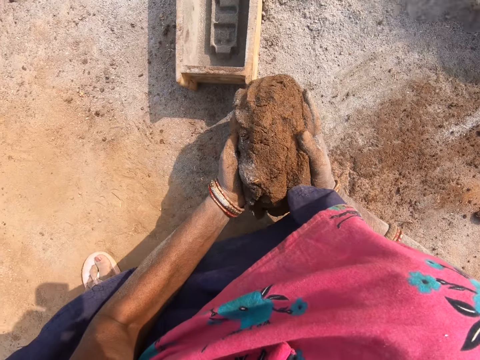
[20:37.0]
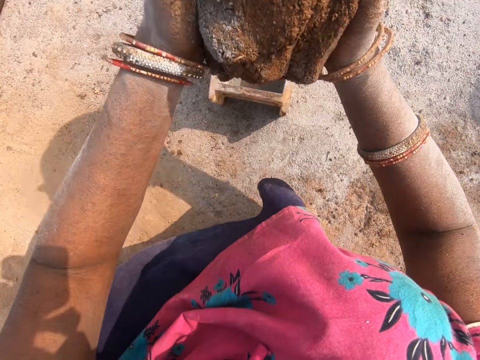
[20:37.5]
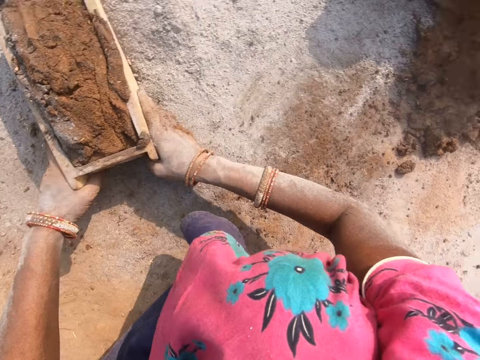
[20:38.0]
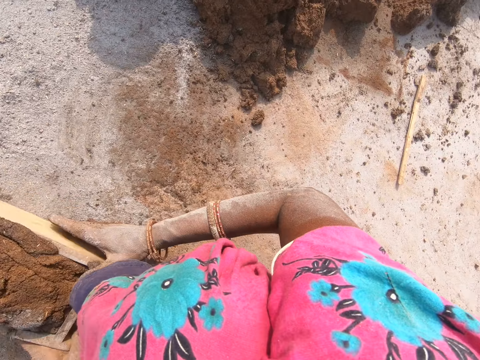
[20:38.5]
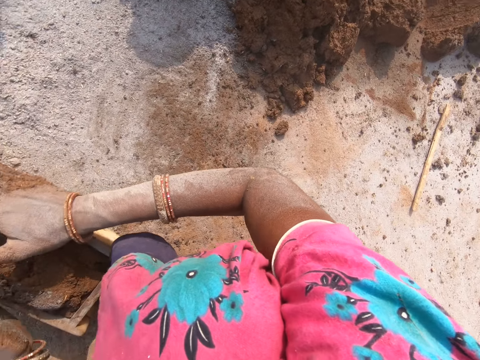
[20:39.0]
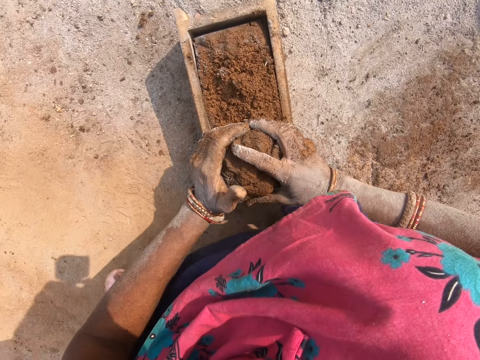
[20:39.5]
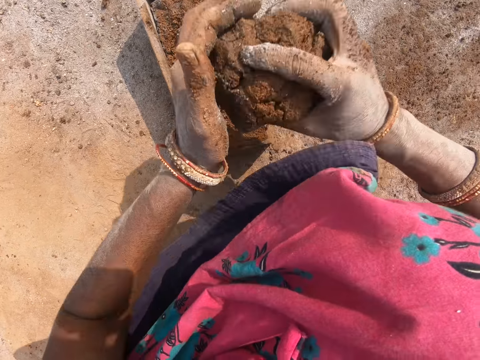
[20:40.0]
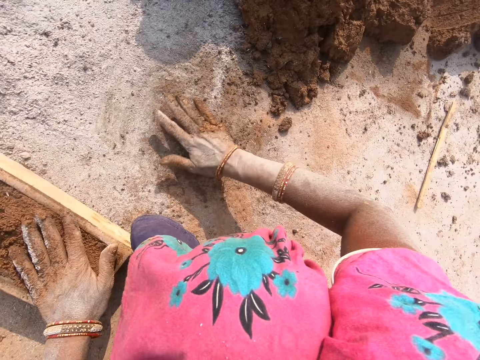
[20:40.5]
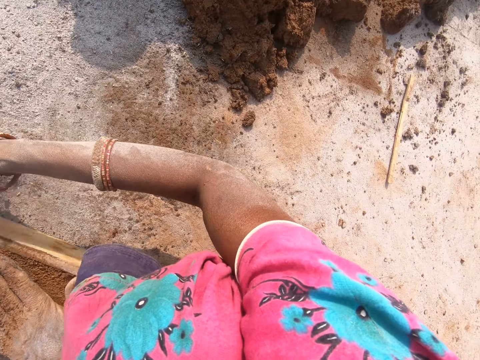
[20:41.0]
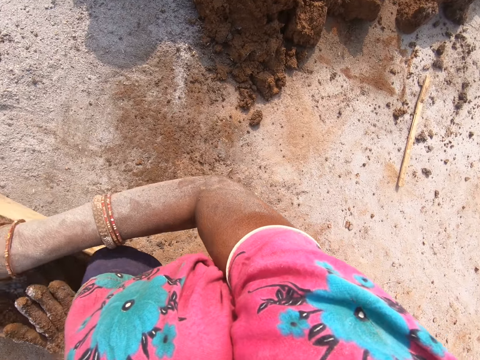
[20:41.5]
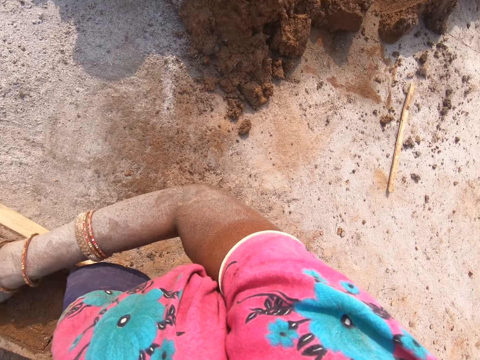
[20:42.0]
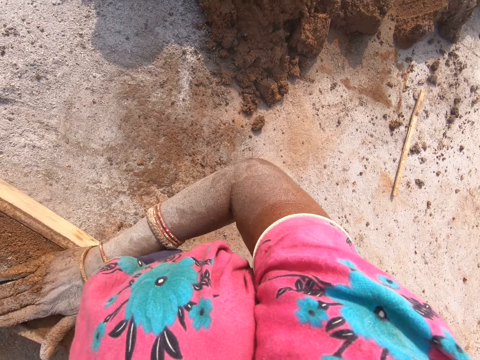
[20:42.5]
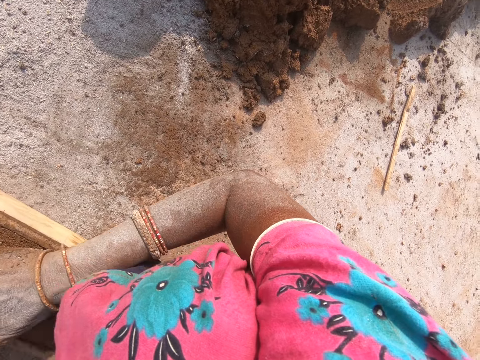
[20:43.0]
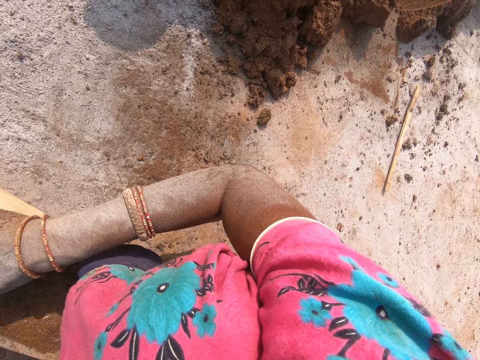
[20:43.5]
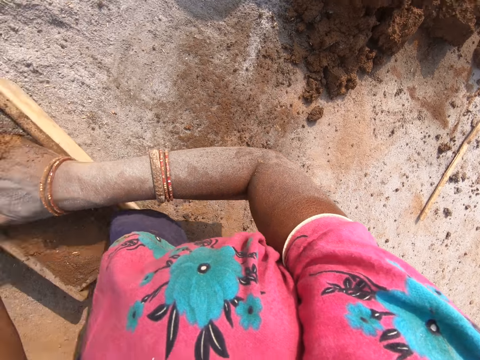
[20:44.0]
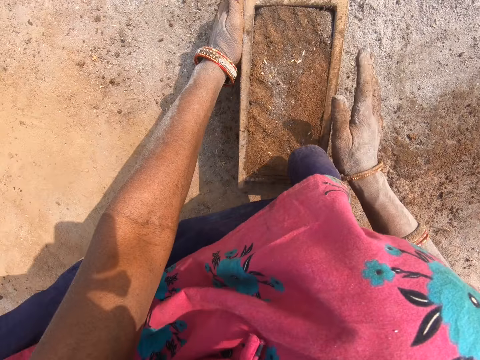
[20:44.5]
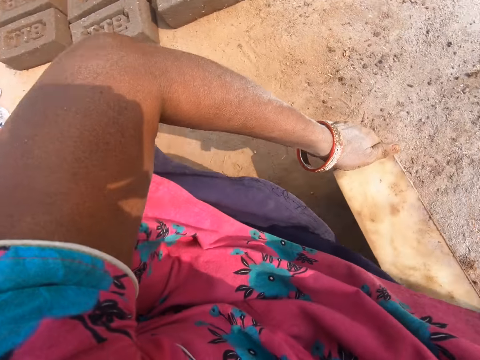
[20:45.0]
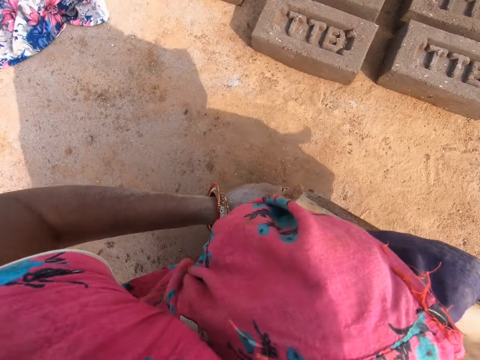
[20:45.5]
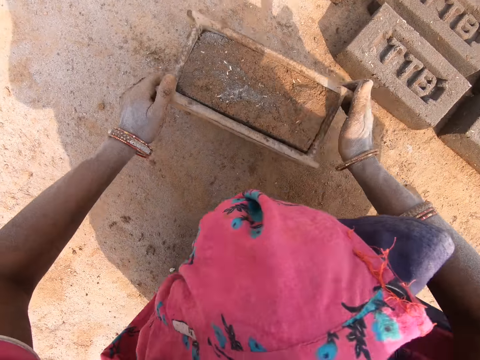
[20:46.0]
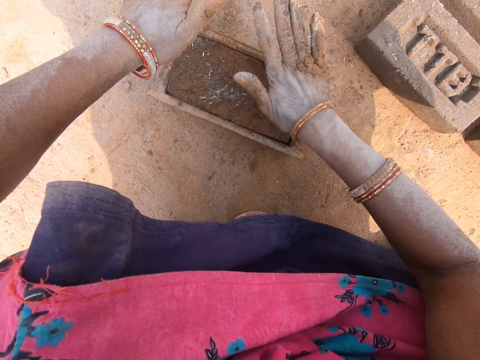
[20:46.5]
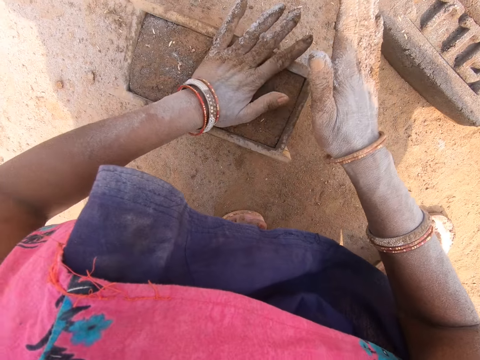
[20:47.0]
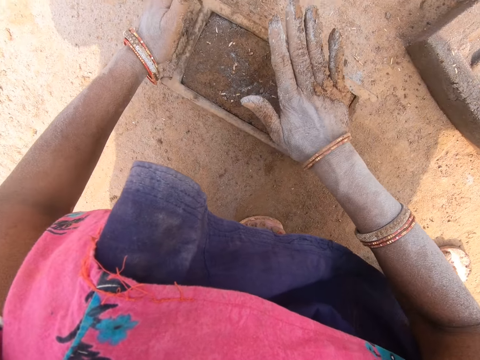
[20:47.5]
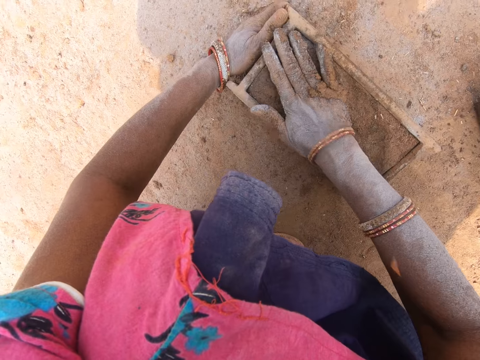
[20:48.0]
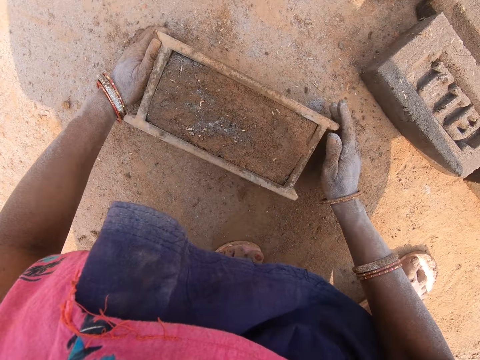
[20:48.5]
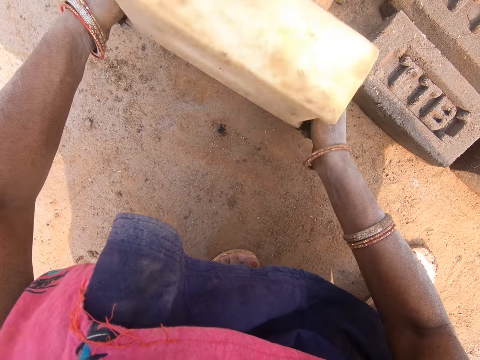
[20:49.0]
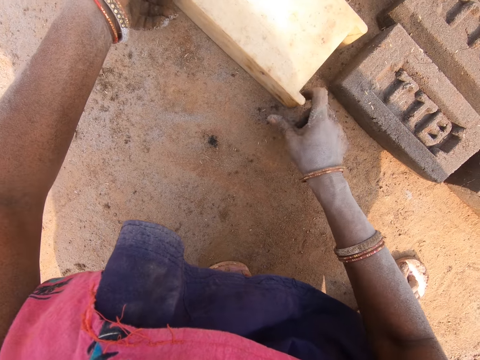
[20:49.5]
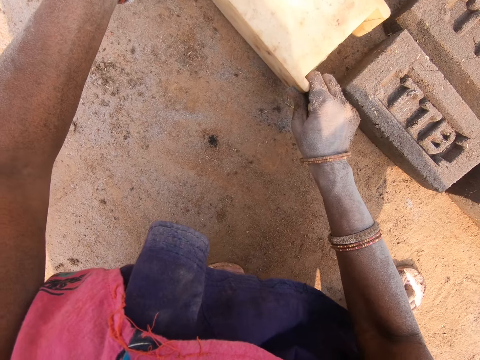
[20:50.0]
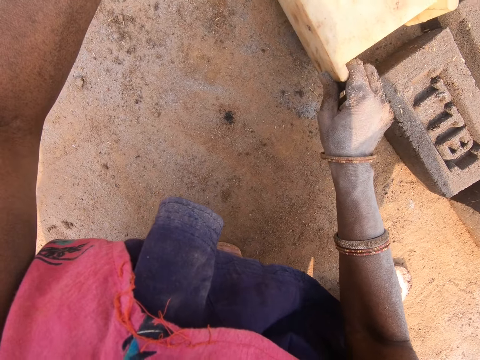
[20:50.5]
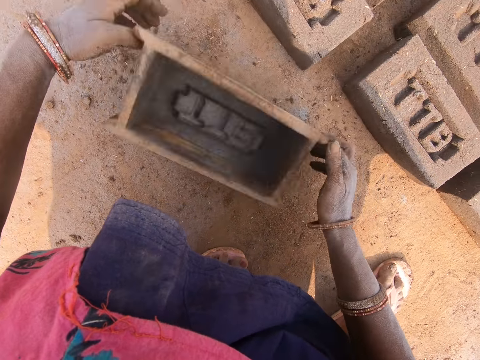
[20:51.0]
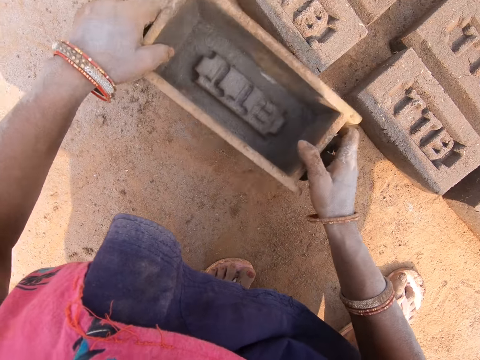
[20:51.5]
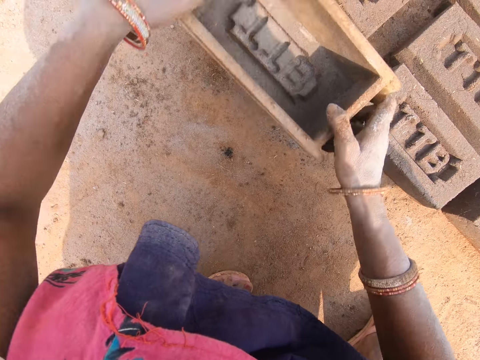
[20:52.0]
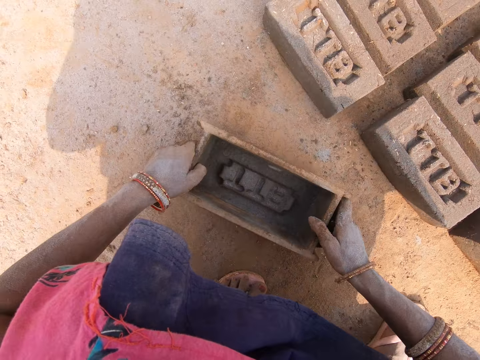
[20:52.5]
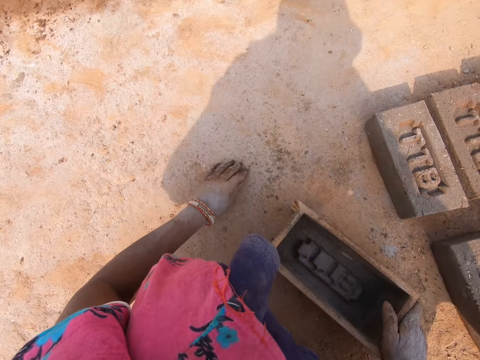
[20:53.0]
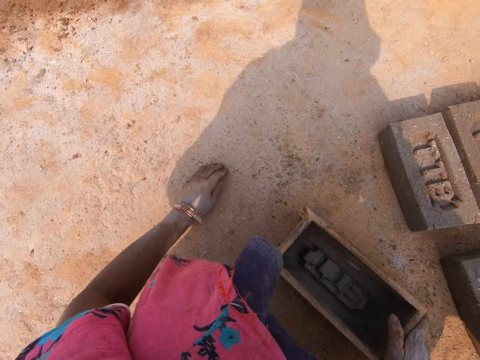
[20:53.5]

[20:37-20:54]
The camera wearer picks the mud. They put the mud in the brick mould or molder. They move the brick mould. They remove excess mud from the brick mould. They cut a piece of the mud with hands. They throw the piece of mud aside. They level the mud in the brick molder. They hit the brick mould on the ground. They hit the hand on the mud. They move the brick mould. They pick the brick molder. They place the brick molder with mud down. They hit the hands on the mud. They level the mud in the brick molder. They turn the brick mould. They place brick-shaped mud on the ground. They lift the brick mould. They put the brick mould down. They move the brick mould. They pick the brick molder. They move the stone.

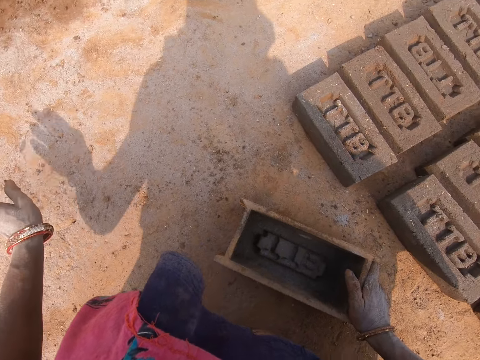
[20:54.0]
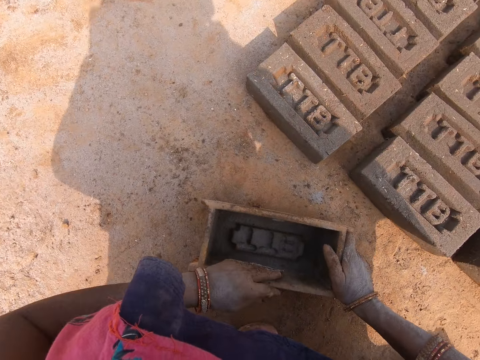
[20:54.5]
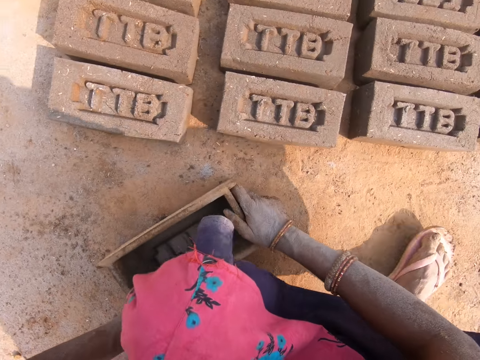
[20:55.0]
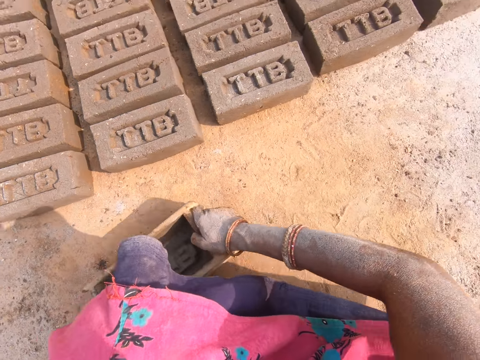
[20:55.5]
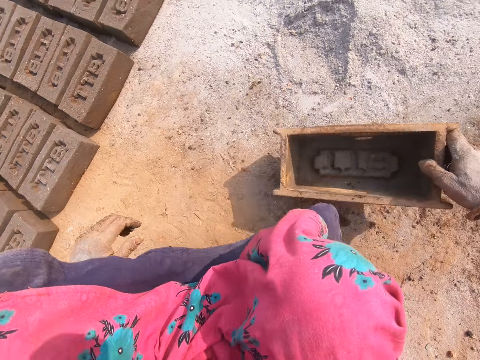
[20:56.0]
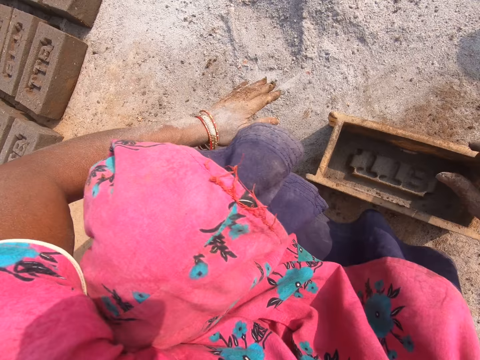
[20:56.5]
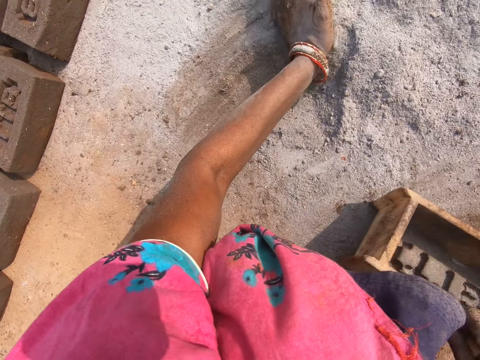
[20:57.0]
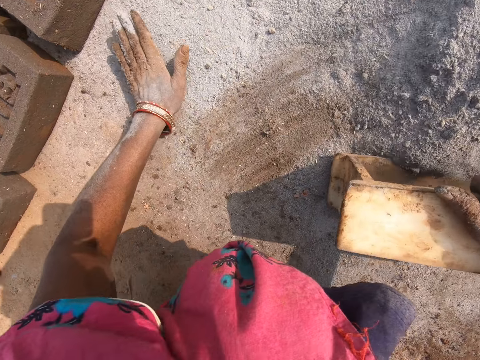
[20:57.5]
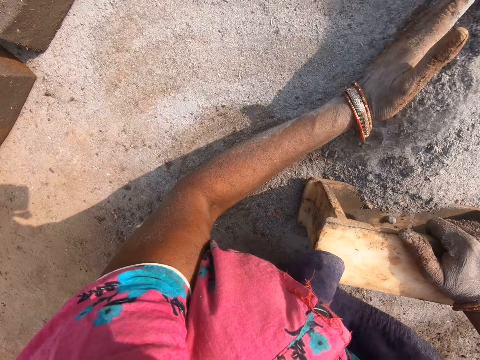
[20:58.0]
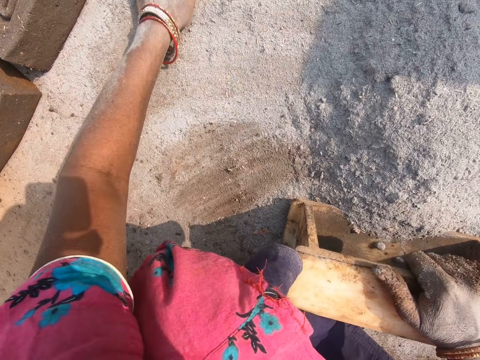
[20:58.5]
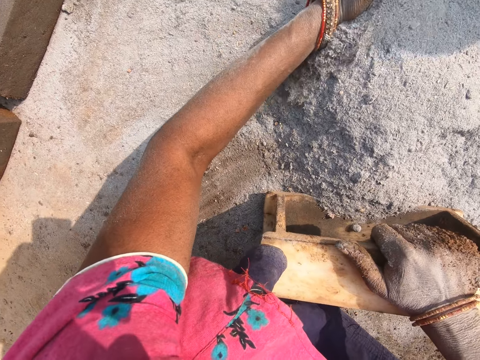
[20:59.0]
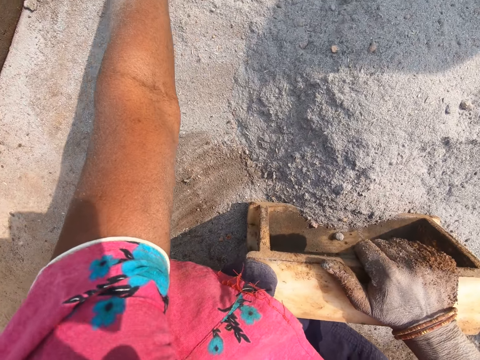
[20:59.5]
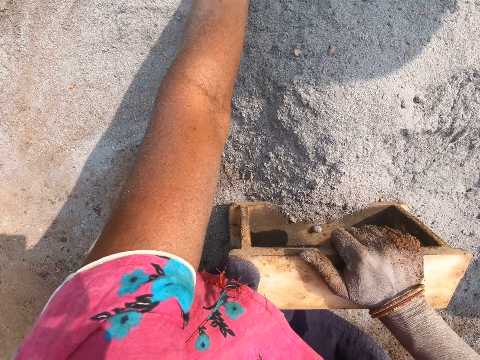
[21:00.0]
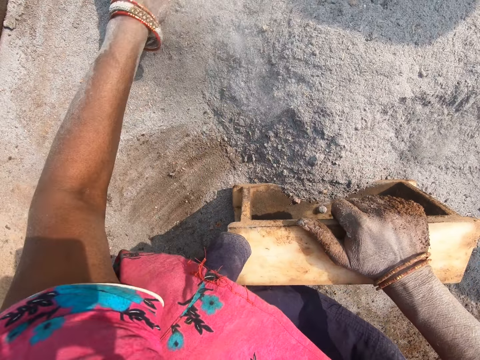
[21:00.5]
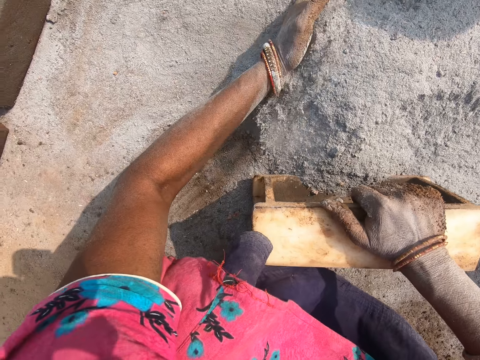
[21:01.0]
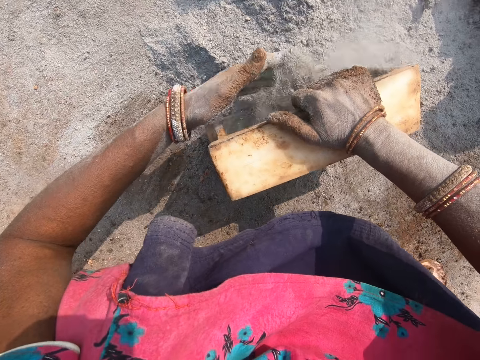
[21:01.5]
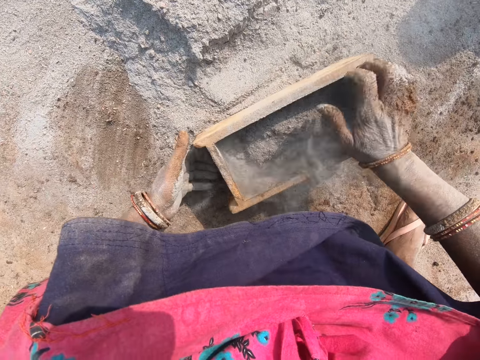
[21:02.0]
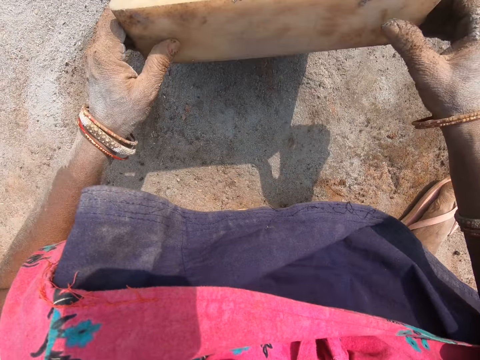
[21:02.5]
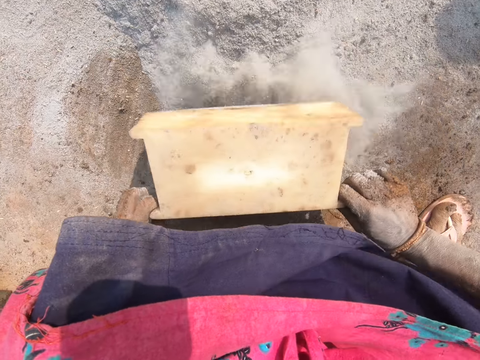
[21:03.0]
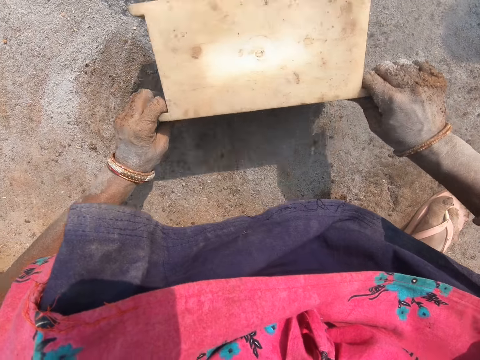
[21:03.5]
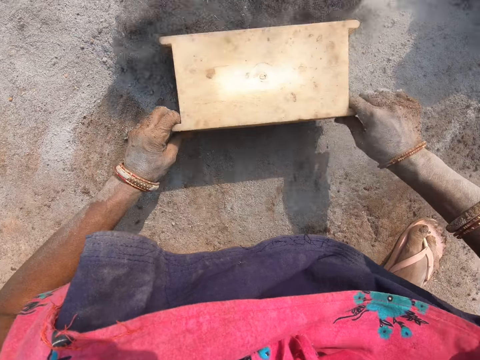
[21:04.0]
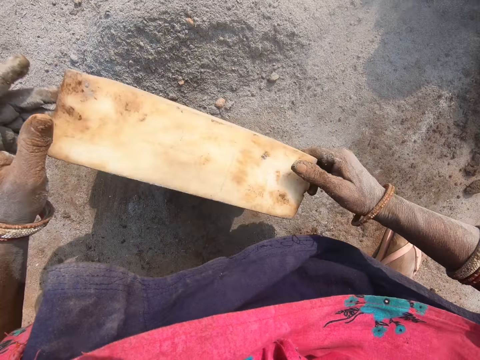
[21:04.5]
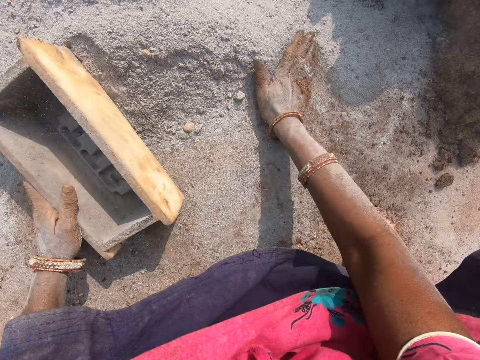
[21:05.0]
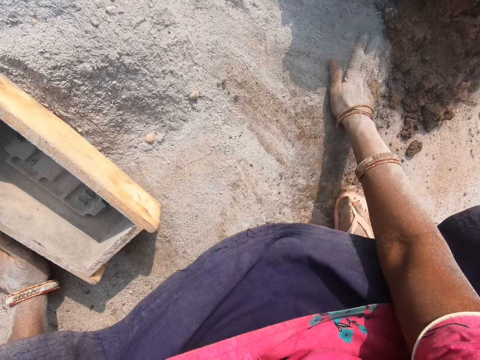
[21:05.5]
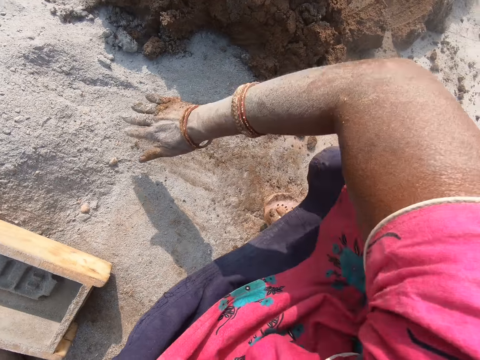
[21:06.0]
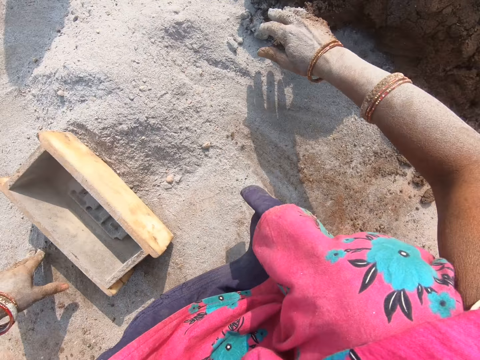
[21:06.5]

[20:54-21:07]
The camera wearer moves the leg. They move the brick mould or molder. They move the soil. They collect mud. They move the soil into the brick mould. They turn the brick mould. They throw the soil in the brick molder down. They move the soil with the brick mould. They move the soil. They collect soil. They move the mud.
